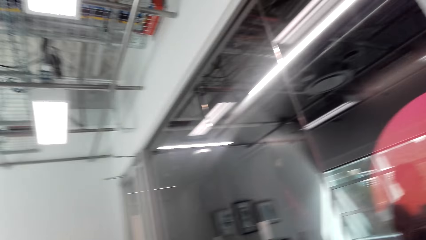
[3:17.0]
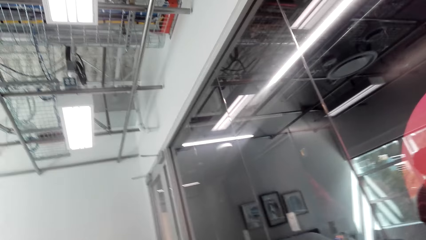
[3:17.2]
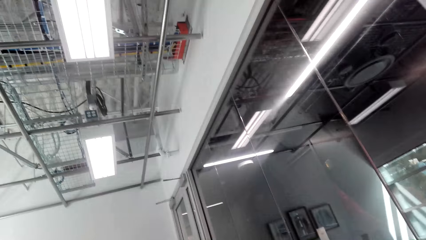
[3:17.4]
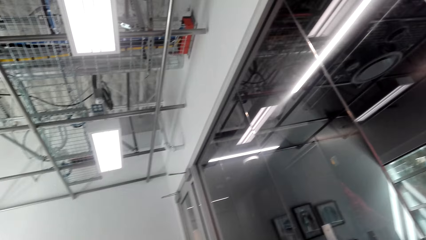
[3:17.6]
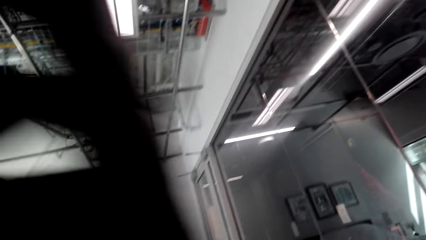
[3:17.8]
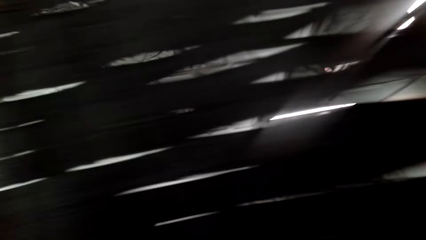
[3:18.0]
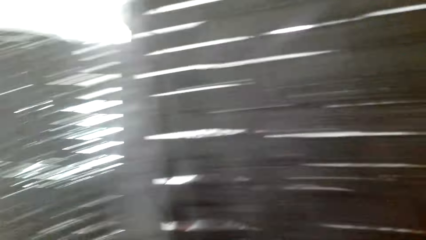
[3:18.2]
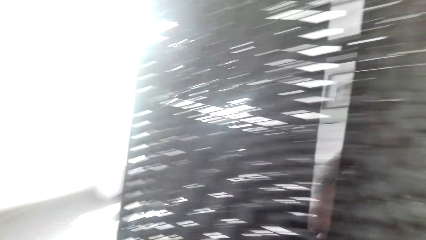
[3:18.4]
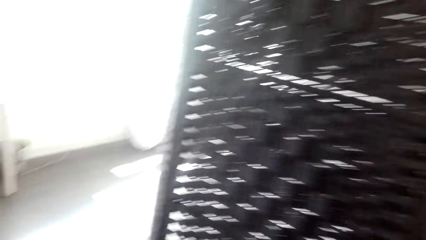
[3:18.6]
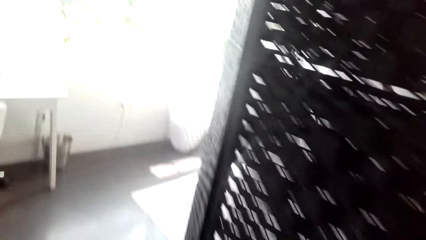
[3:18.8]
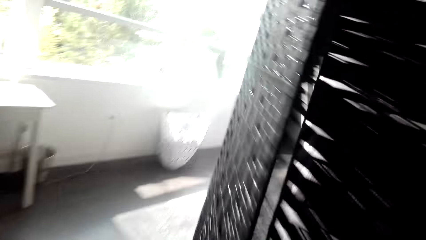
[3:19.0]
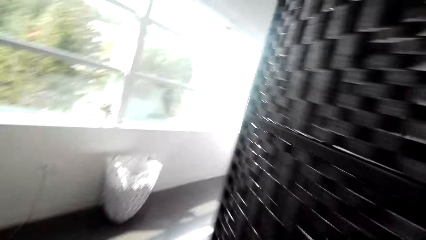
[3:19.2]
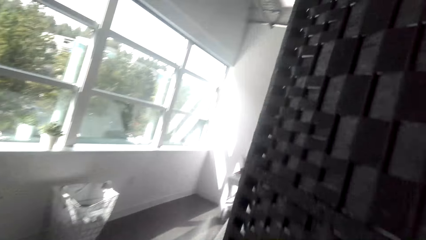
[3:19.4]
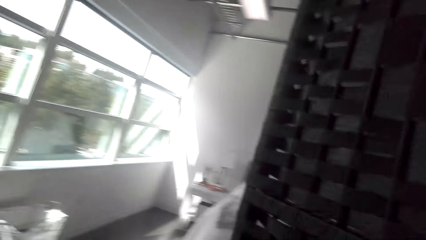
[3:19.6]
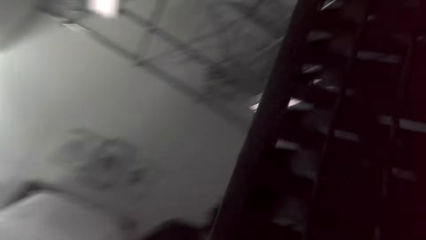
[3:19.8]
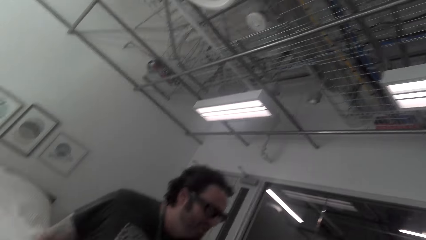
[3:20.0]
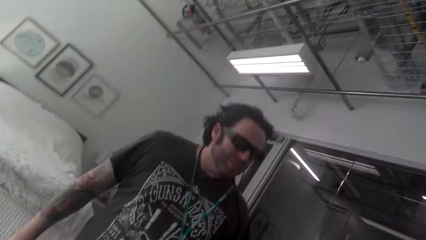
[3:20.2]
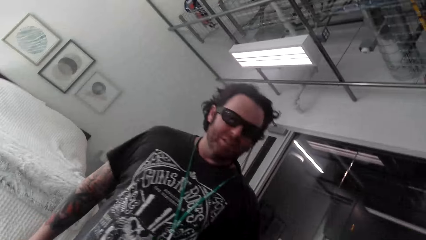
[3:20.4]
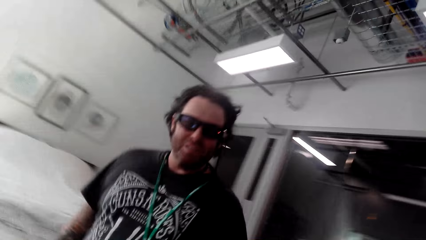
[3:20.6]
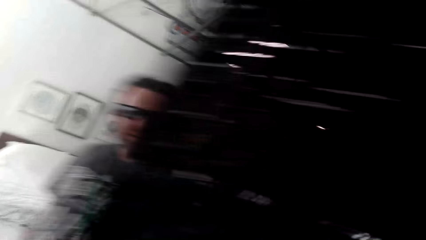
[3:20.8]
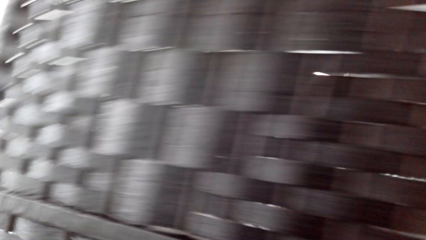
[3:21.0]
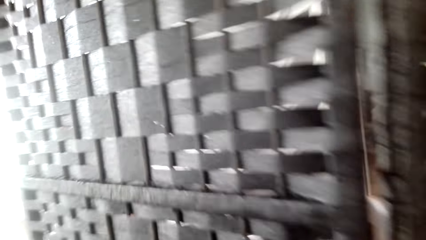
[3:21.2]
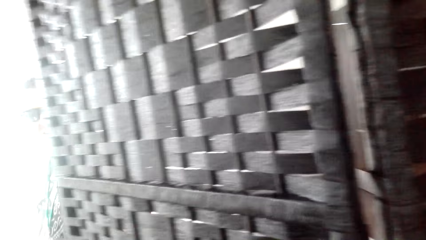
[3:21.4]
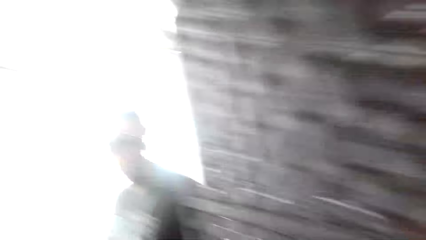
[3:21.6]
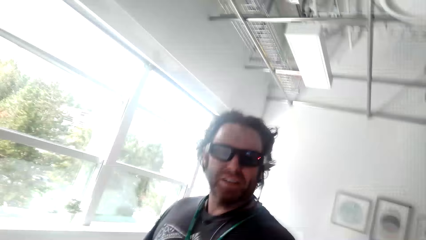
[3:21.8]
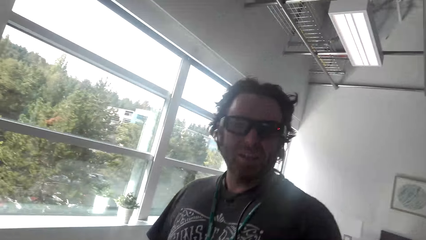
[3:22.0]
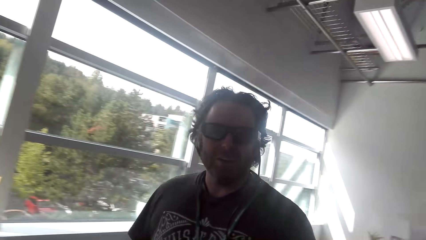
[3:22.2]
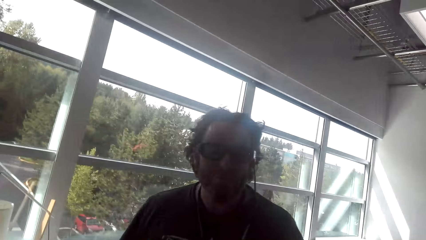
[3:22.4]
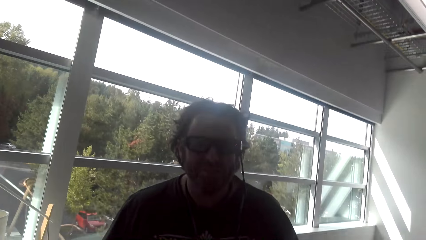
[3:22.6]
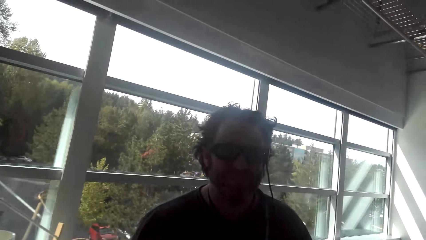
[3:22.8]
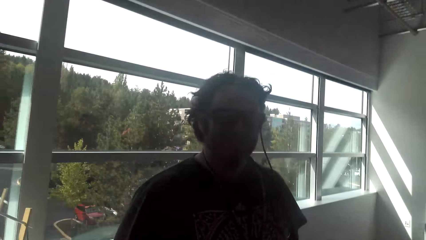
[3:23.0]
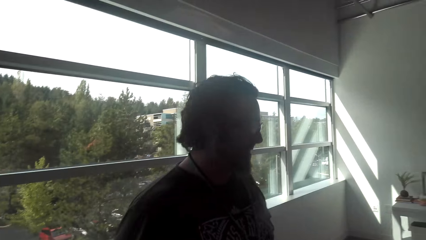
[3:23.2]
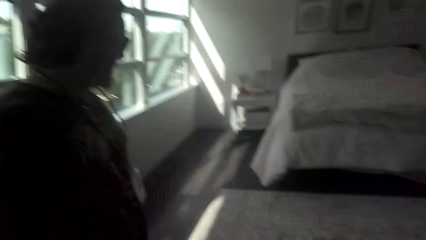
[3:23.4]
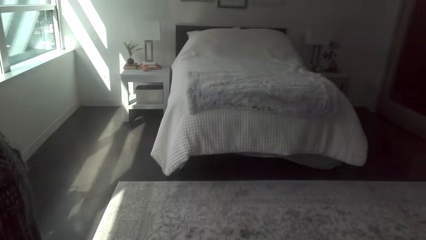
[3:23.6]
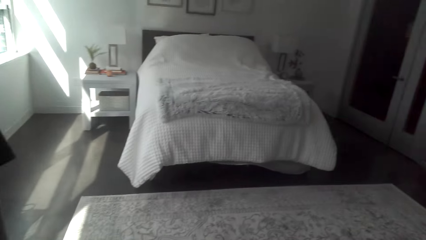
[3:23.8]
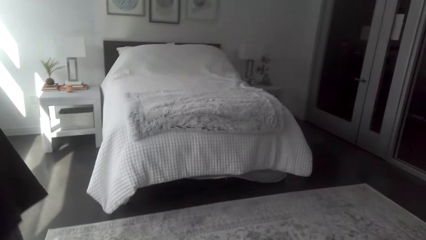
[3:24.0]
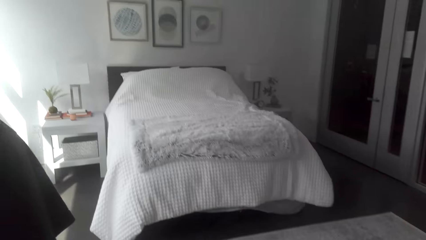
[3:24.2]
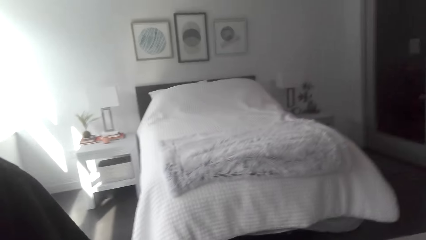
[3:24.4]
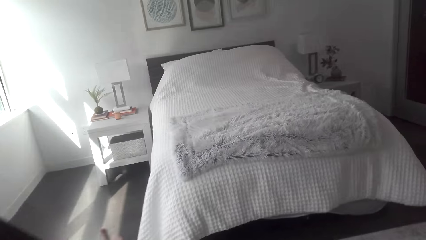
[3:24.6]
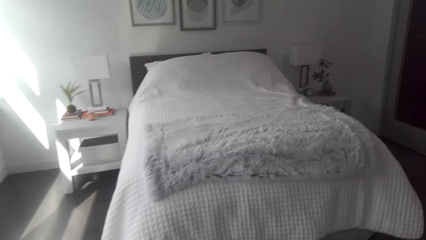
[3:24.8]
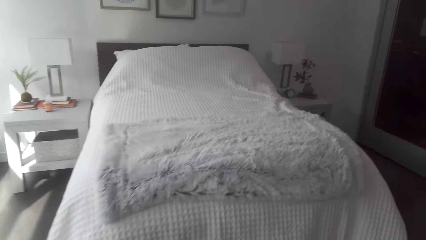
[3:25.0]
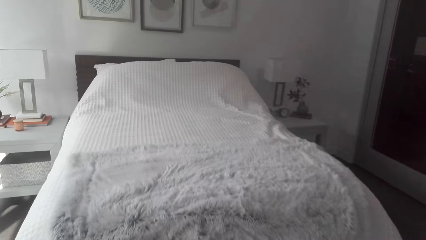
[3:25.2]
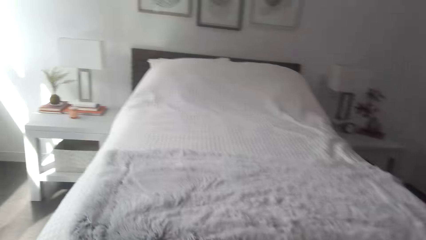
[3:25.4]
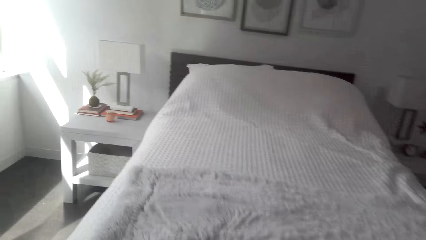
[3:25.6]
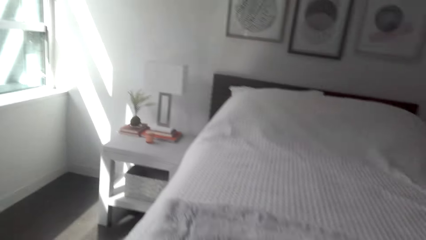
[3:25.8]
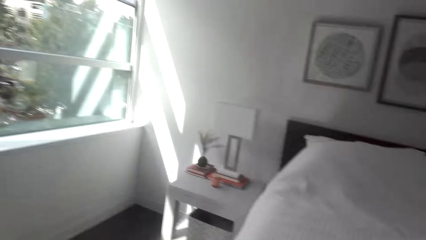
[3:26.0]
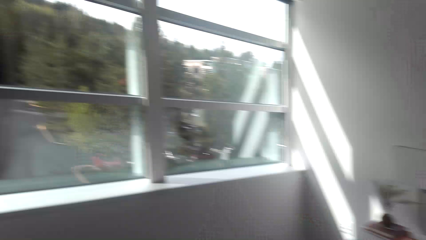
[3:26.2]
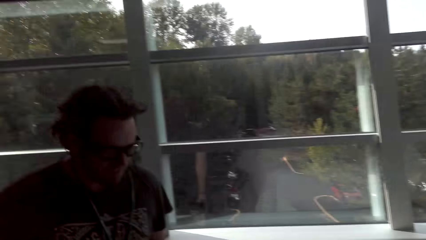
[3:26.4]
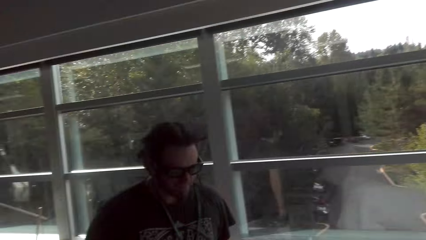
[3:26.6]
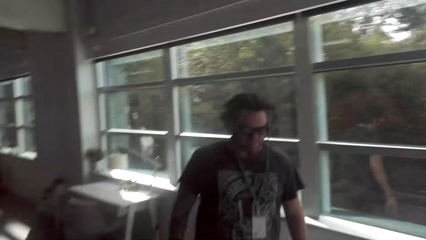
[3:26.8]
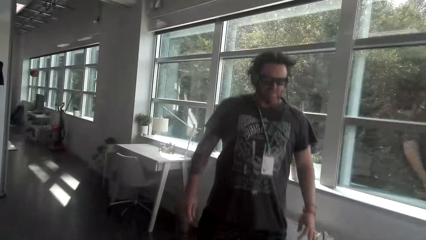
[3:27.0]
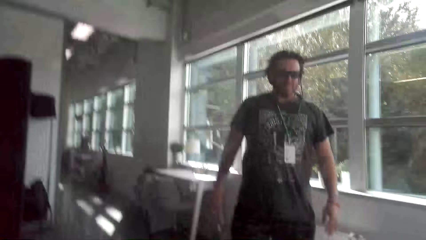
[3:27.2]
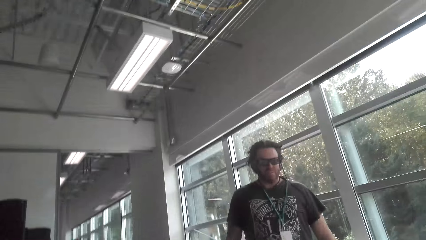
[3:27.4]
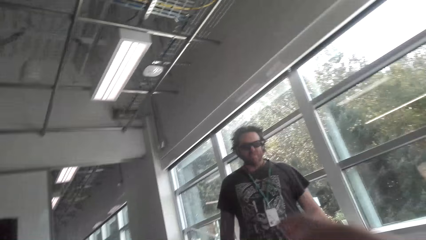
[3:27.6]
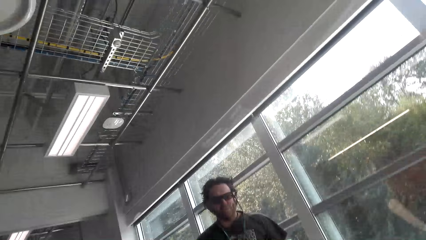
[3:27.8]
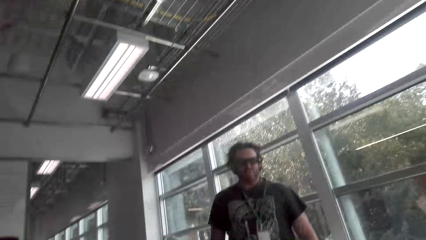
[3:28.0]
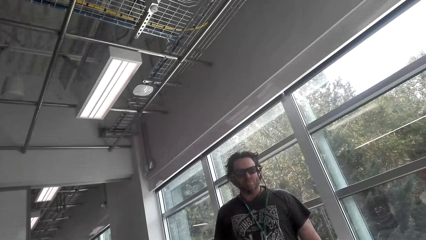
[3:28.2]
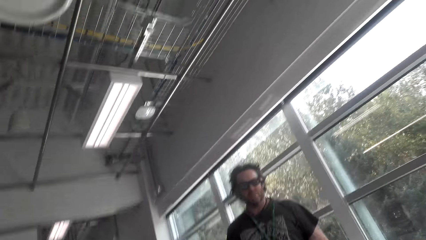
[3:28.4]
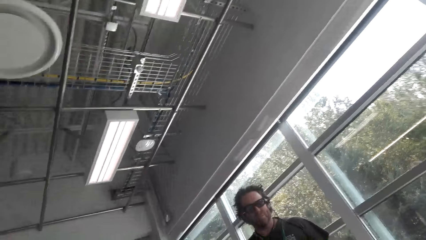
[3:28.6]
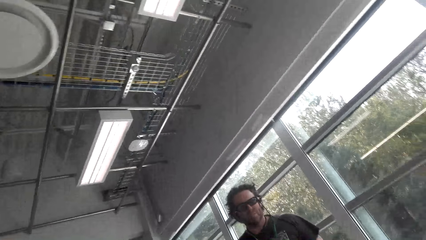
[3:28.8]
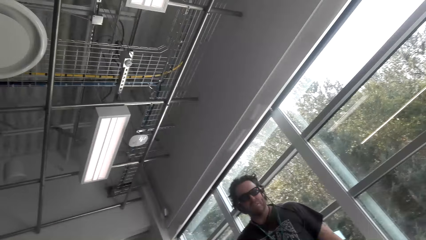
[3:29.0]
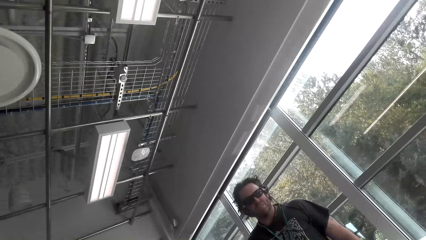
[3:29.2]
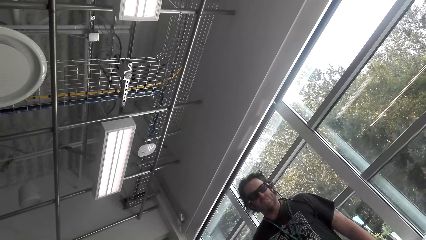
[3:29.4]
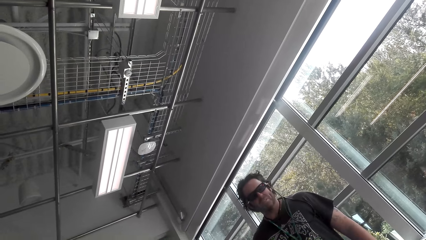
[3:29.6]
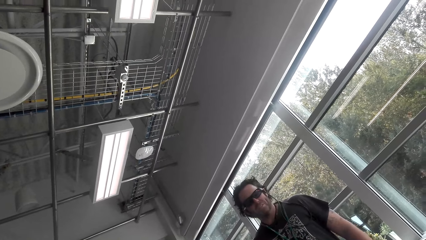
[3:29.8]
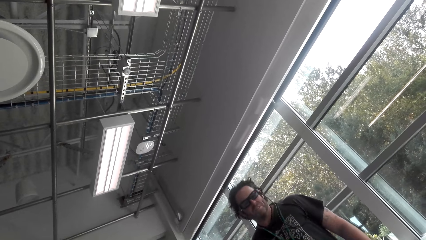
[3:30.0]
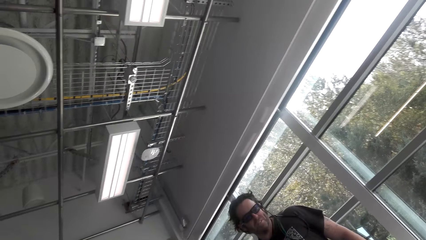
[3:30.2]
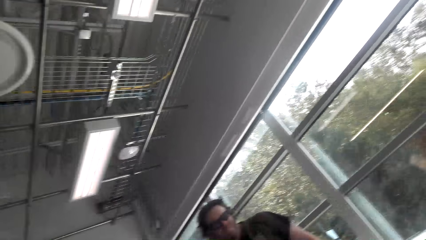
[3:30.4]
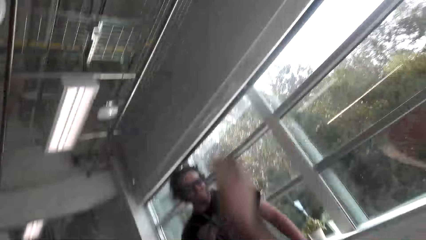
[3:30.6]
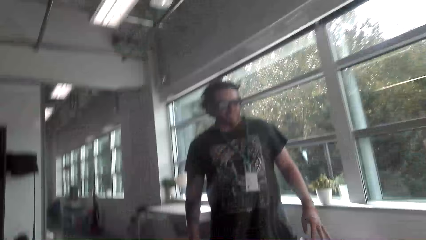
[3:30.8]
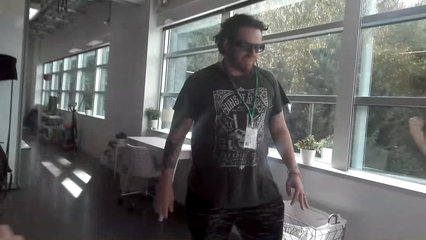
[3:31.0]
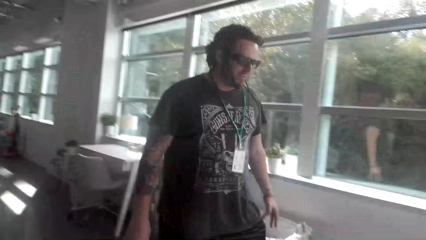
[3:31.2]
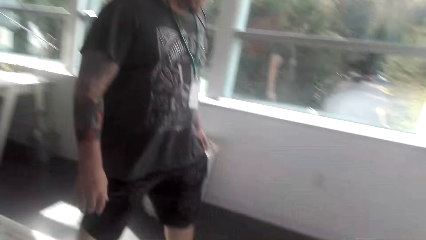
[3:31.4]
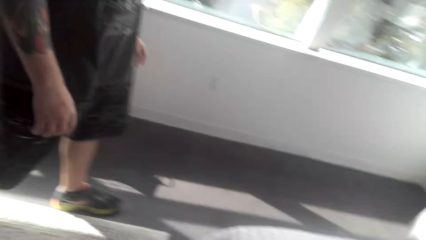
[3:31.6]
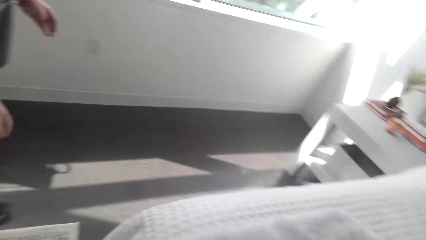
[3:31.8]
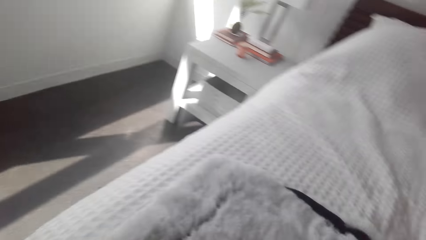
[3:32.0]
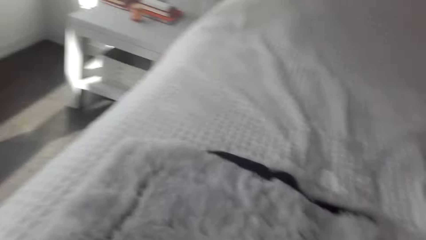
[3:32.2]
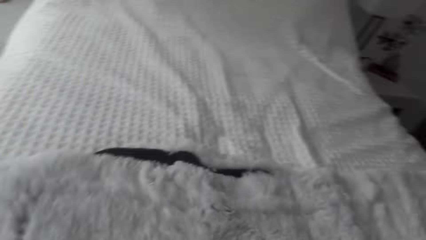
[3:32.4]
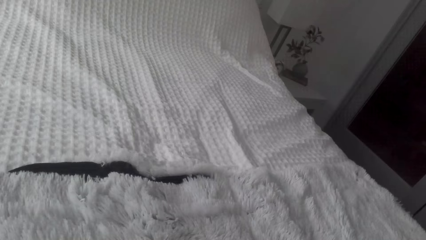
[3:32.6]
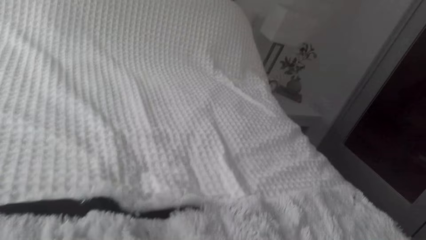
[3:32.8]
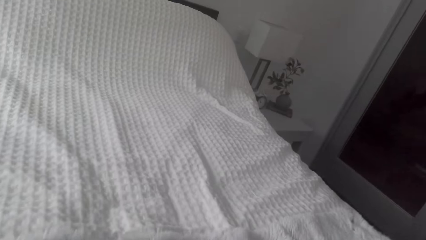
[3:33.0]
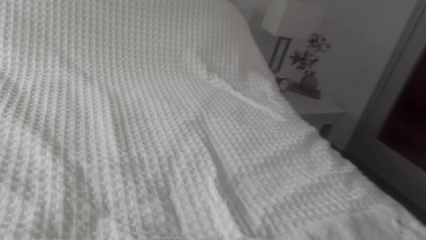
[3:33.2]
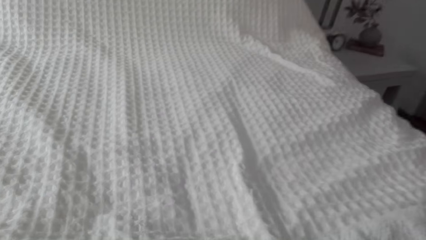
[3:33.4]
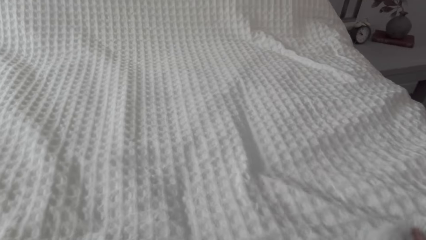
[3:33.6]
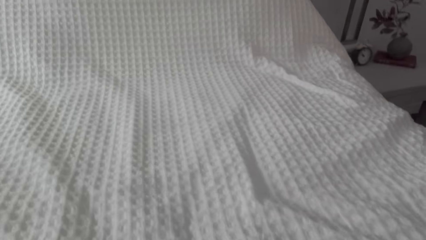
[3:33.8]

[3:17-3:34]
The camera wearer moves around. They look at the man. The man talks to the camera wearer. The camera wearer looks around. They move around.
